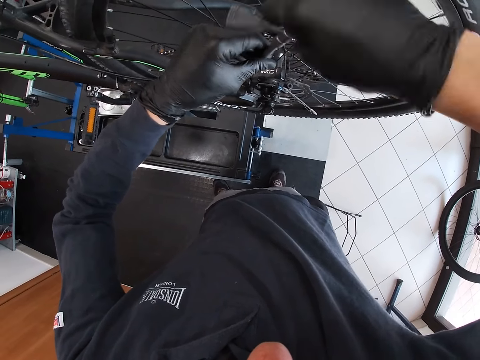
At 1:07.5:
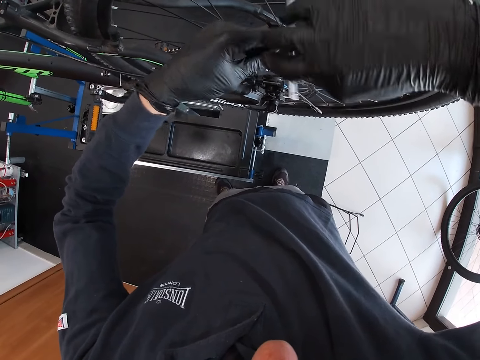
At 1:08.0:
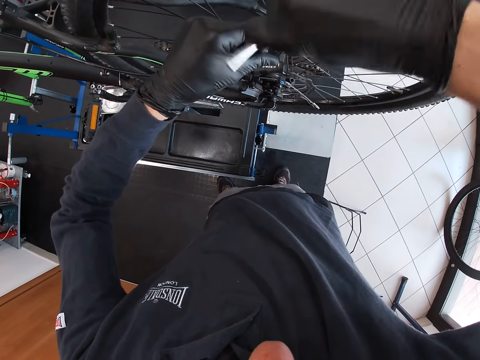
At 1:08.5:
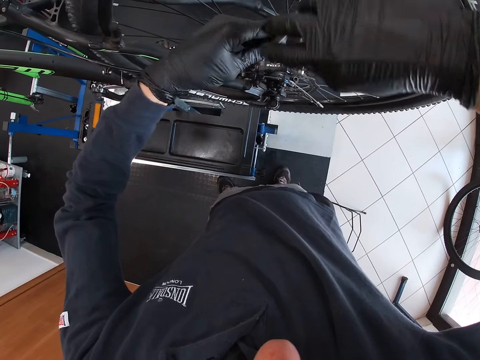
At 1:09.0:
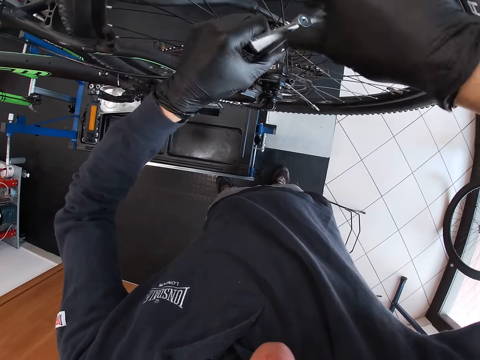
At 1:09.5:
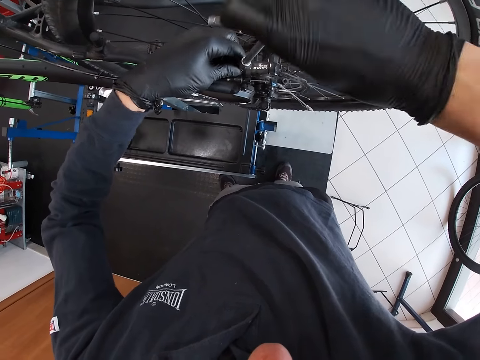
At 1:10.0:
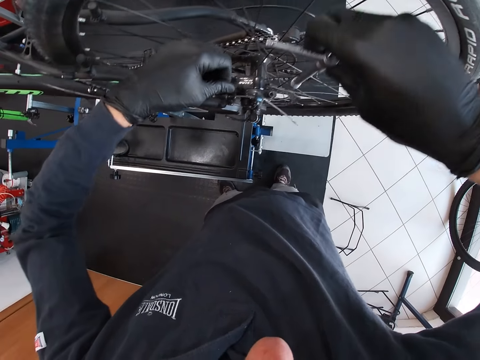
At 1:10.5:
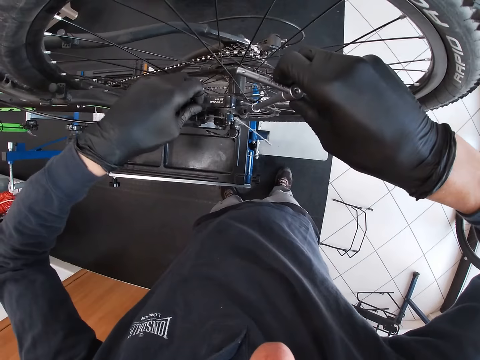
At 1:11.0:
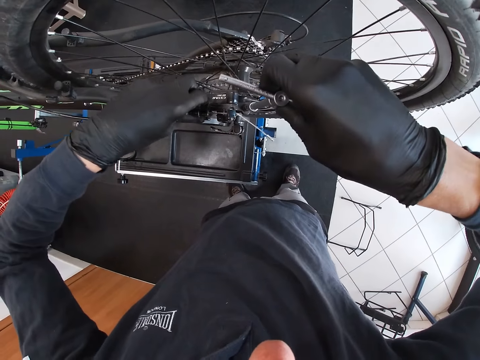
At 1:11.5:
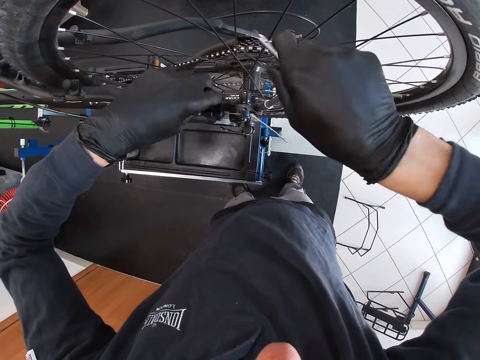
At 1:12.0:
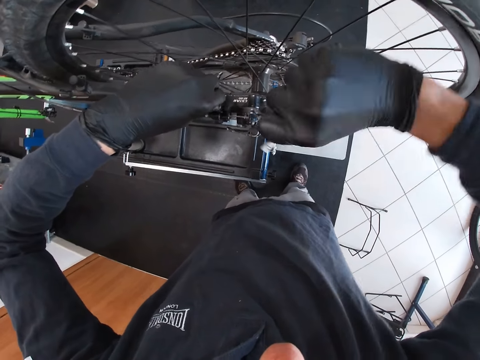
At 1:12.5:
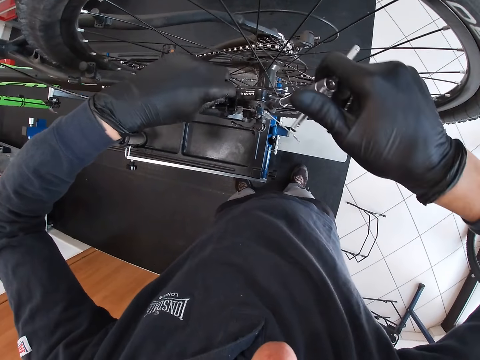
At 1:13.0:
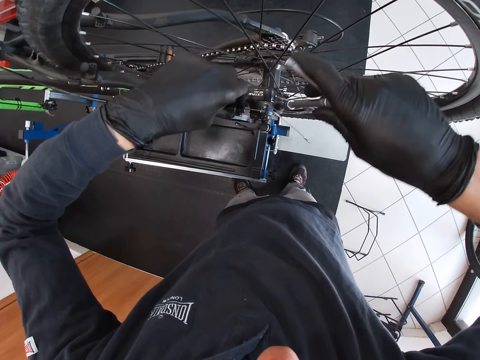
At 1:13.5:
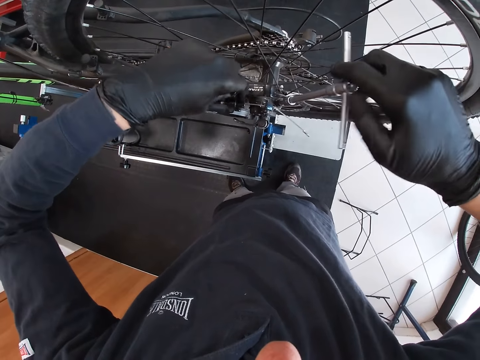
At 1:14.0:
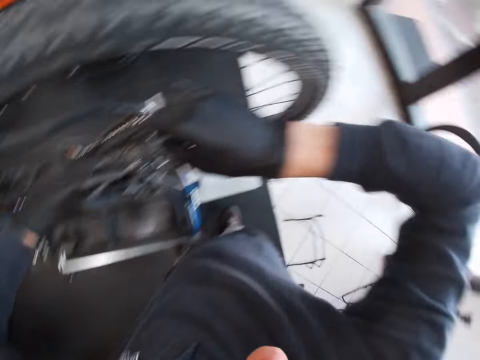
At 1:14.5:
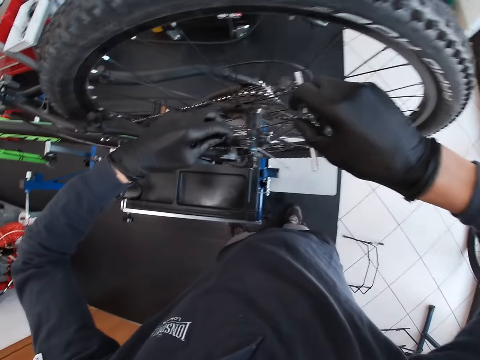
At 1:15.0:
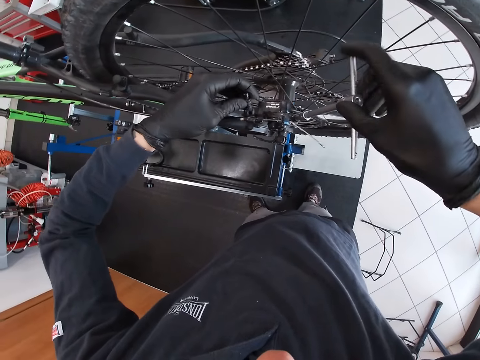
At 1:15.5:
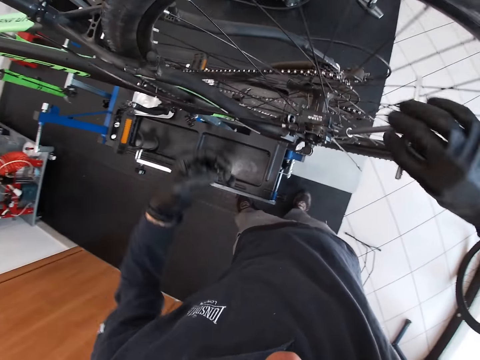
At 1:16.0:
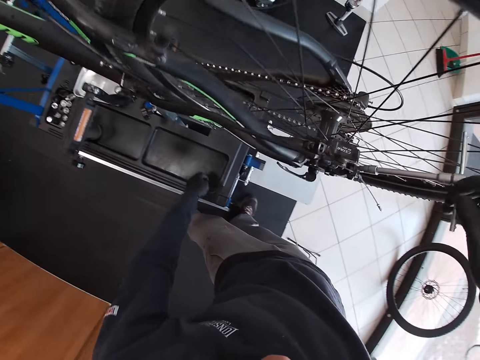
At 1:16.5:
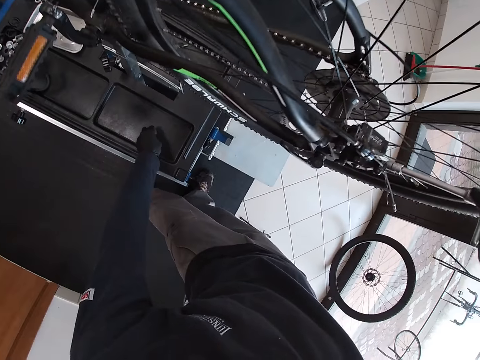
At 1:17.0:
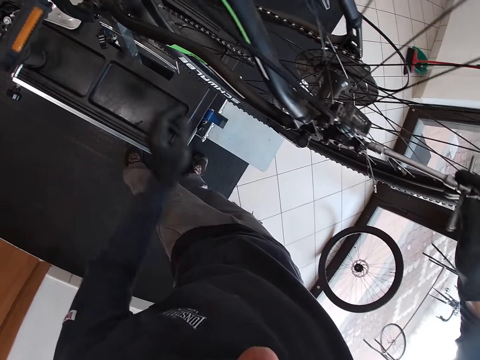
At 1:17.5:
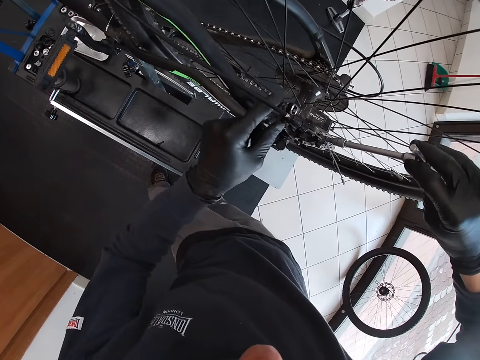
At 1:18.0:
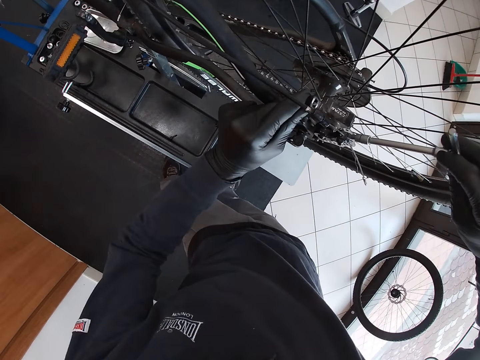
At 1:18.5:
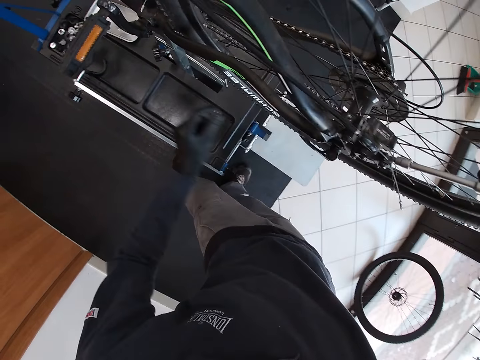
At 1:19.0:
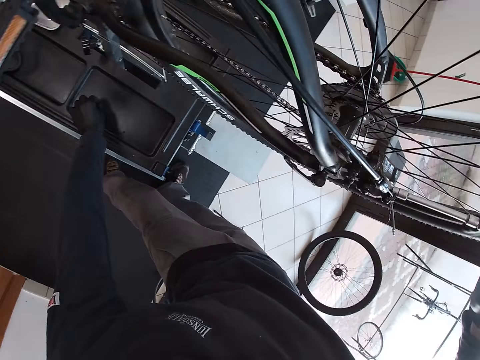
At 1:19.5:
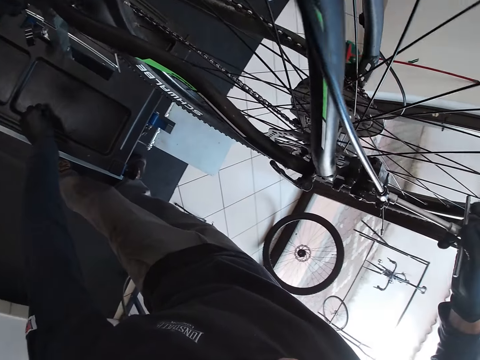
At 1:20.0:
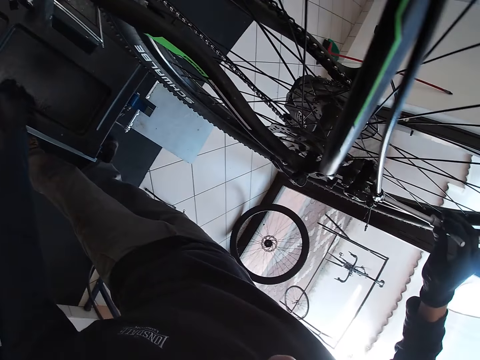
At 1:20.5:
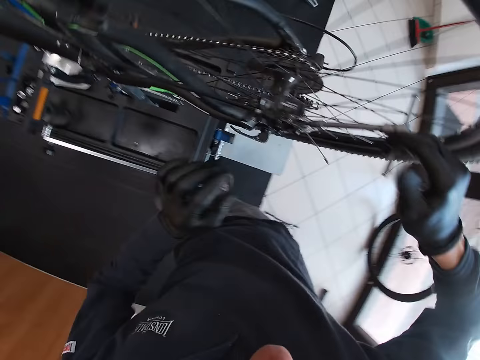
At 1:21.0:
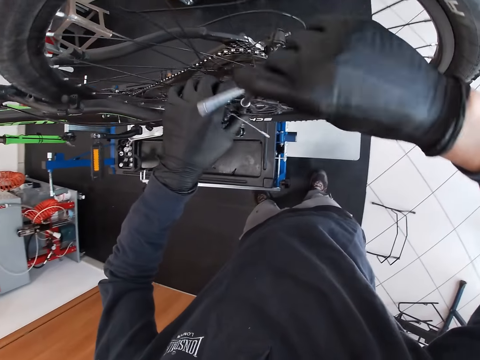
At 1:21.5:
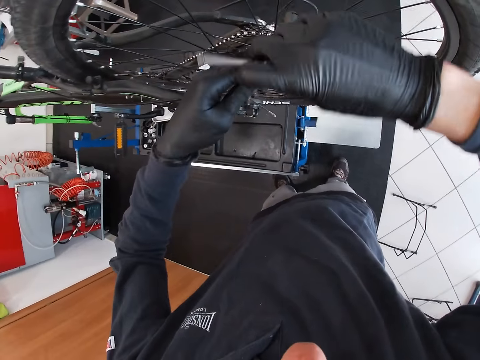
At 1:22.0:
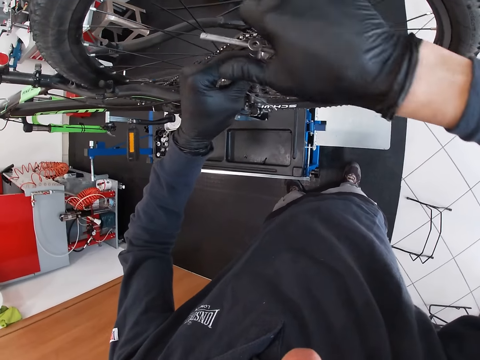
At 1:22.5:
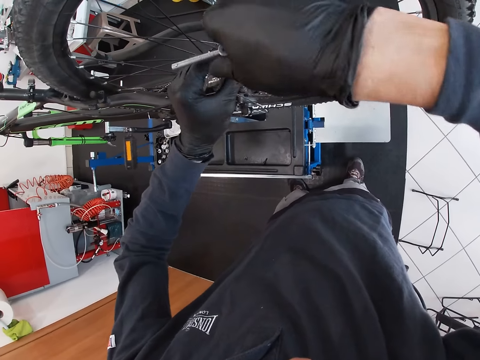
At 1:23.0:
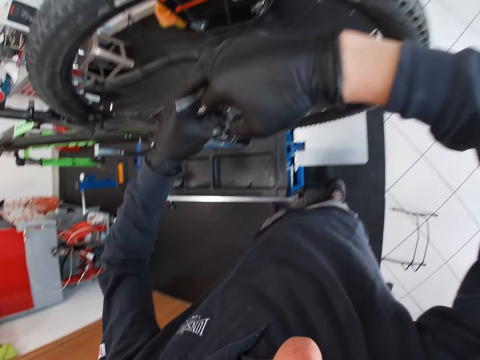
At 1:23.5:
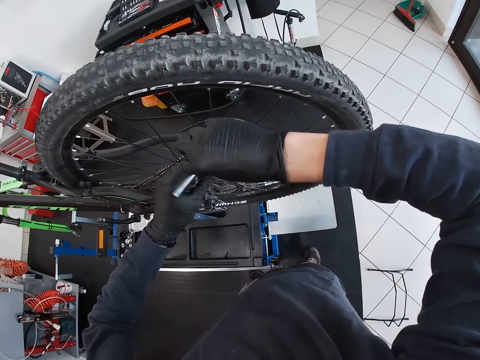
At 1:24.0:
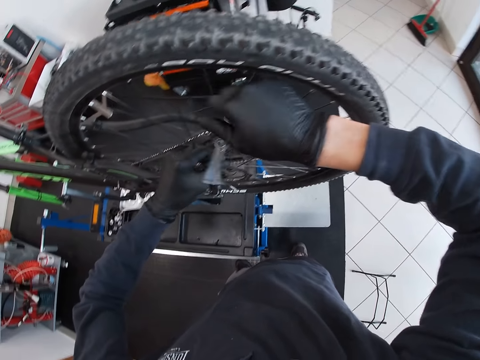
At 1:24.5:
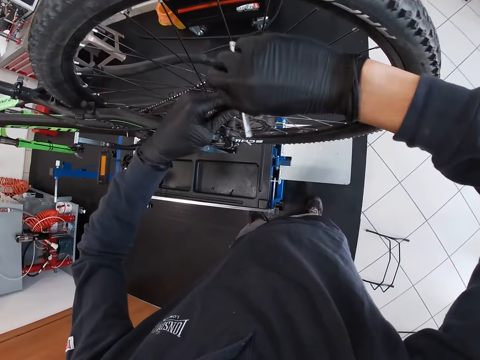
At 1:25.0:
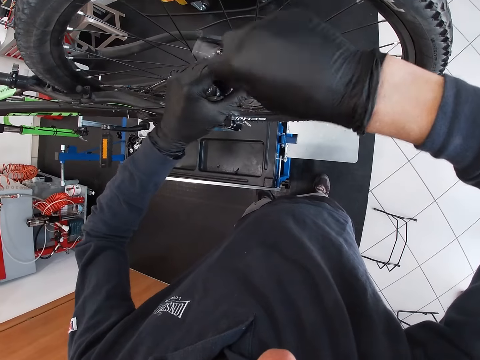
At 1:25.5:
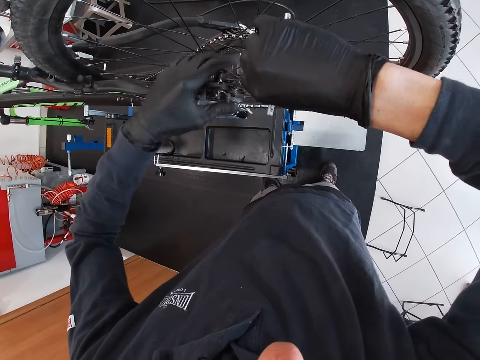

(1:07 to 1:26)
The camera wearer loosens the screw with his left hand. He loosens a screw on the rear derailleur with the t-spanner in his right hand. He drops the screw on the maintenance workbench with his left hand. He removes a bolt from the rear derailleur with his left hand. He drops the bolt on the maintenance workbench with his left hand. He loosens the screw on the rear derailleur with the t-spanner in his hands.

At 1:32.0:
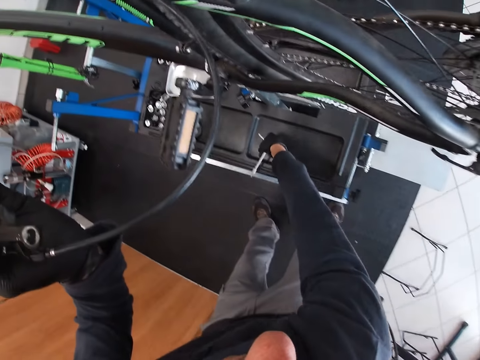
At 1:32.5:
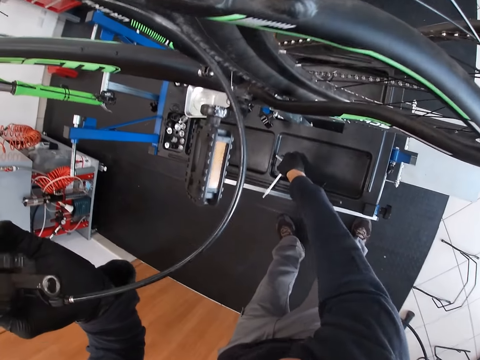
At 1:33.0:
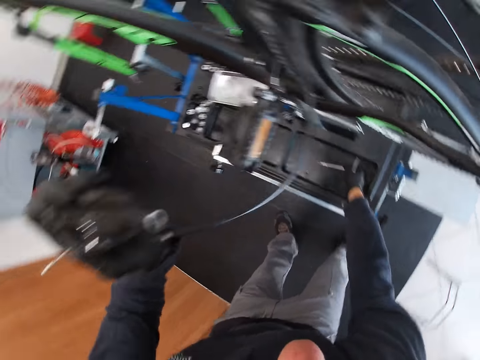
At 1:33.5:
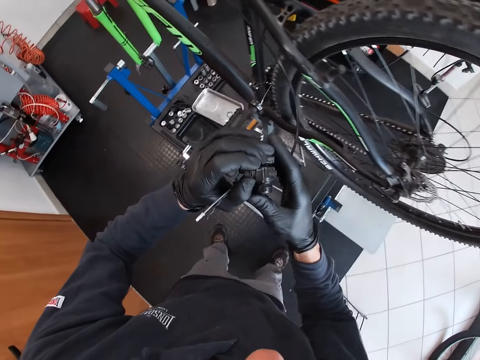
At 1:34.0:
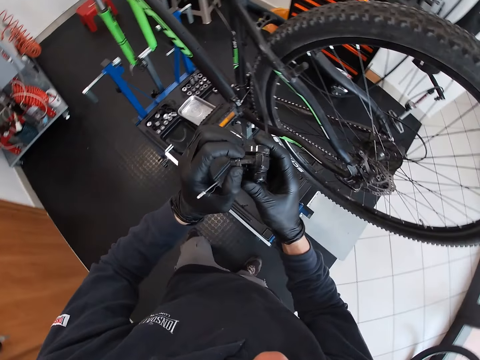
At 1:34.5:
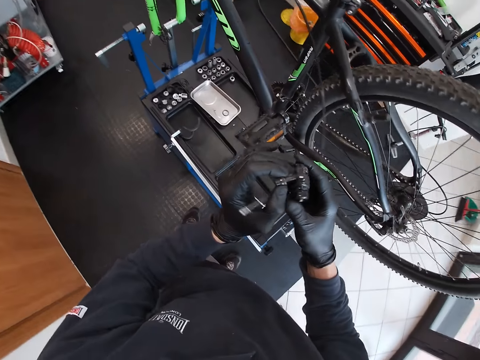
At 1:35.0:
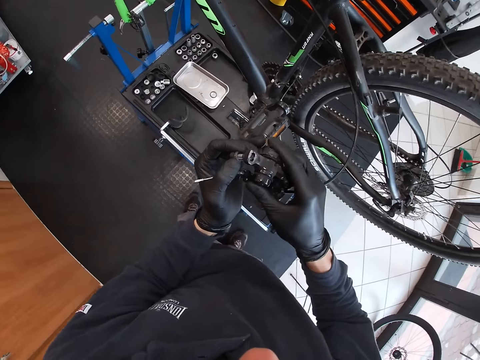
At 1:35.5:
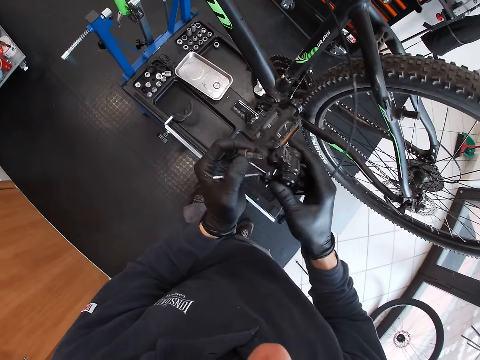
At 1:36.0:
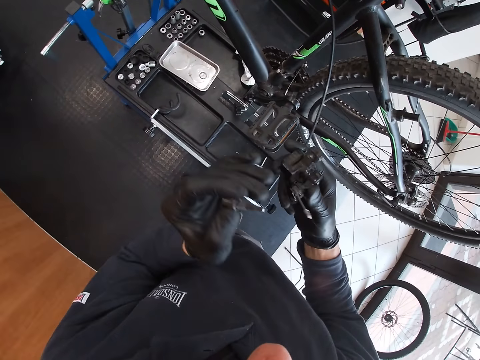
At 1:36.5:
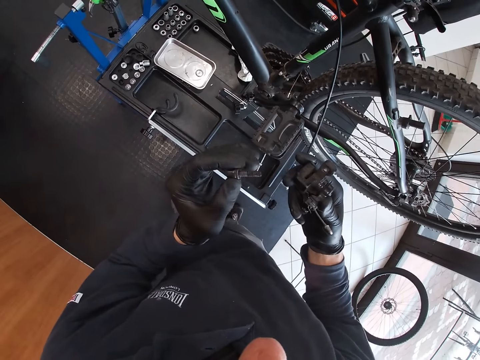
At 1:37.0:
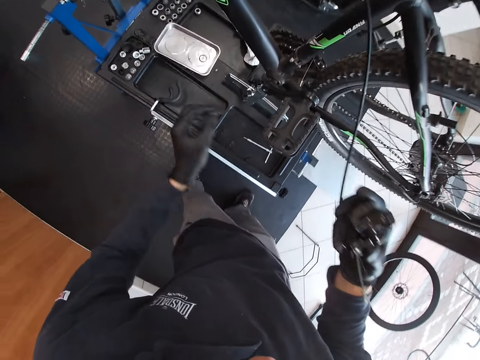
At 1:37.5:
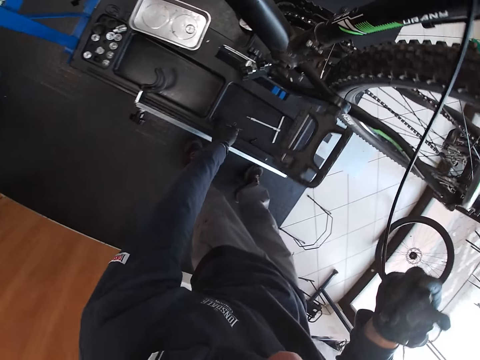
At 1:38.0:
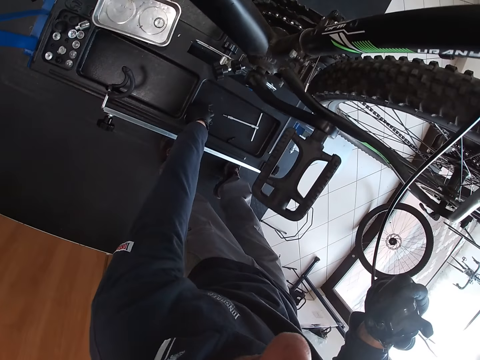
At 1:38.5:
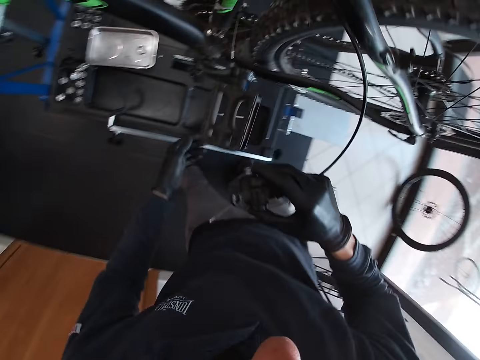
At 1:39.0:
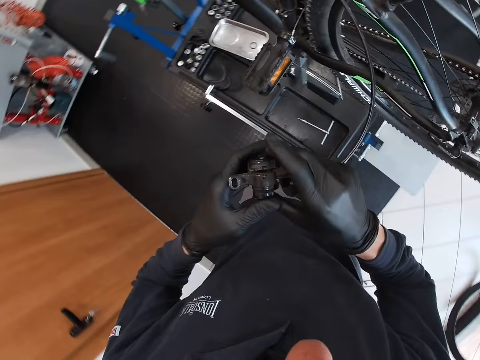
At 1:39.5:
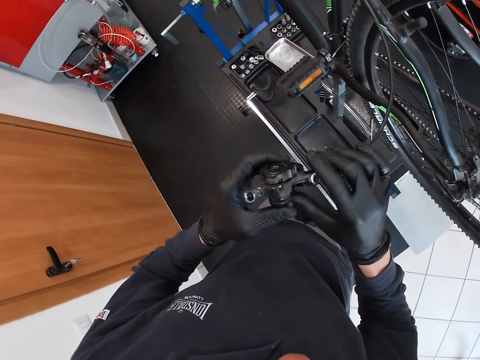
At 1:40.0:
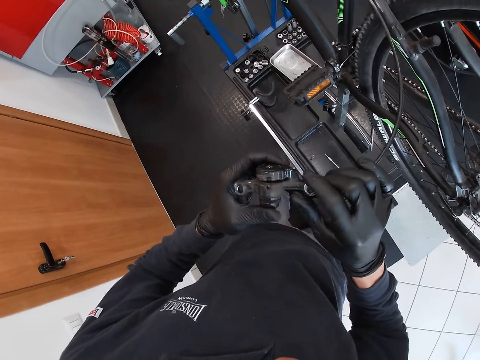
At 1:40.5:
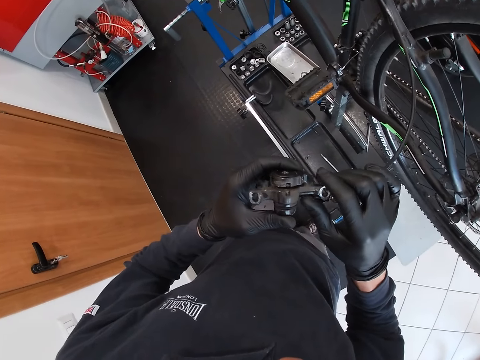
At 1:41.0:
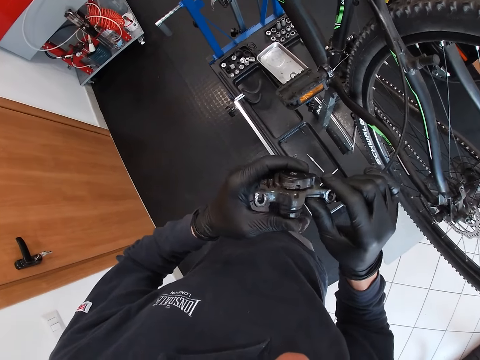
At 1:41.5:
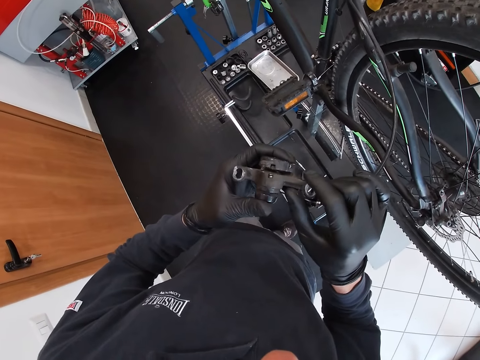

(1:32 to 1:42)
The camera wearer drops the screw on the maintenance workbench with his right hand. He drops the t-spanner on the maintenance workbench with his right hand. He holds the rear derailleur with both hands. He removes a screw from the rear derailleur with his left hand. He drops the screw on the maintenance workbench with his left hand. He holds the rear derailleur with both hands.
